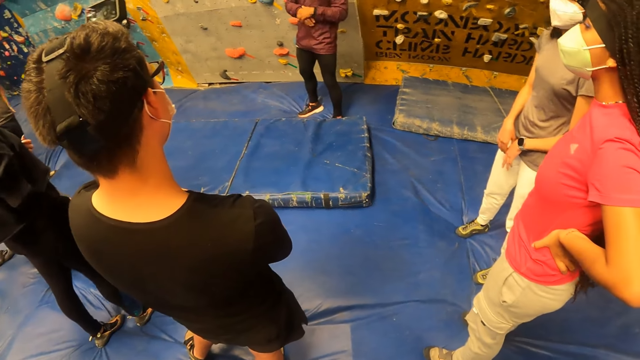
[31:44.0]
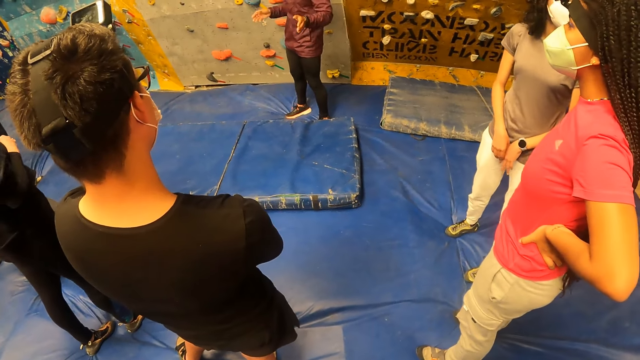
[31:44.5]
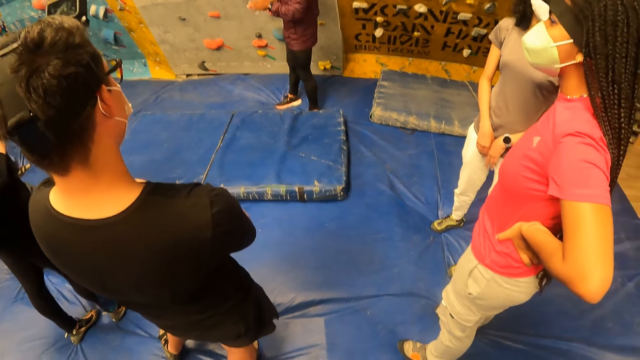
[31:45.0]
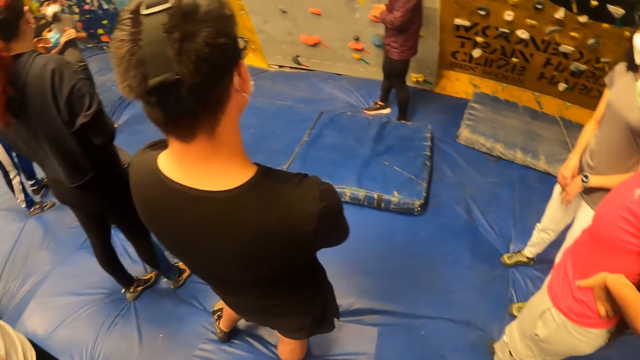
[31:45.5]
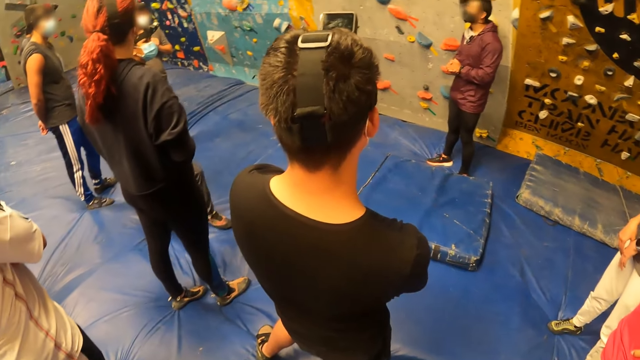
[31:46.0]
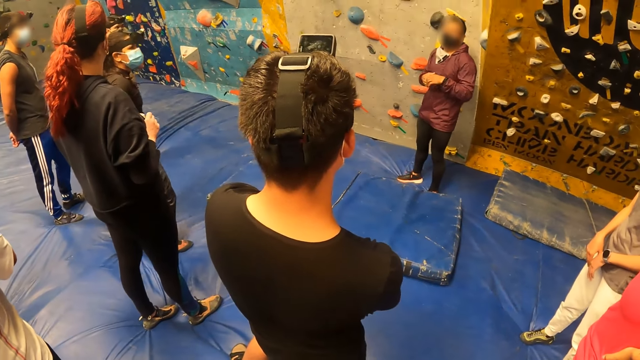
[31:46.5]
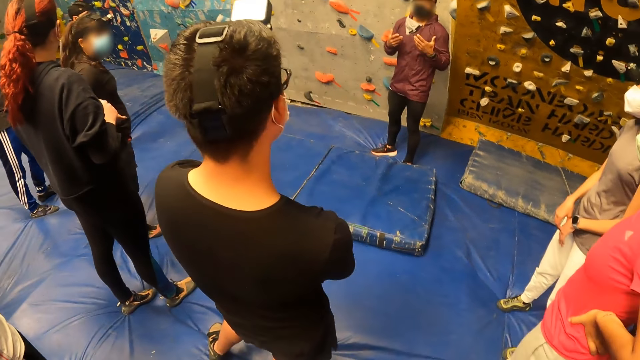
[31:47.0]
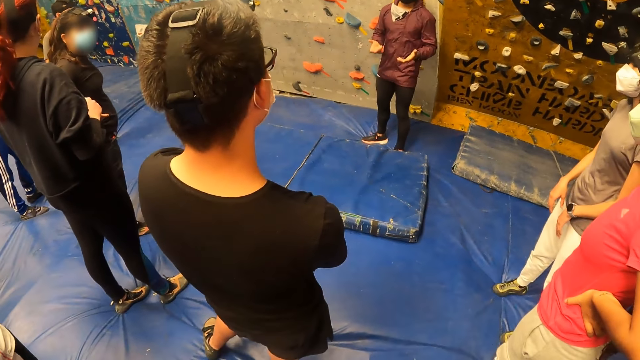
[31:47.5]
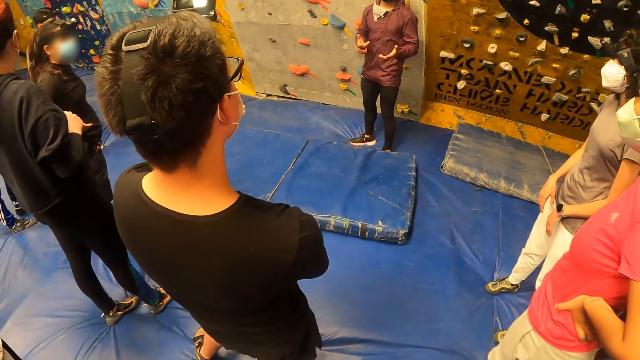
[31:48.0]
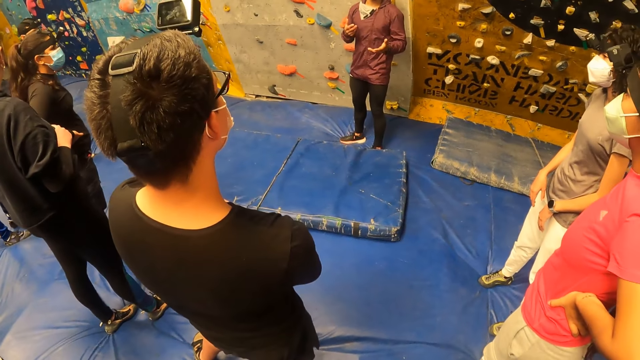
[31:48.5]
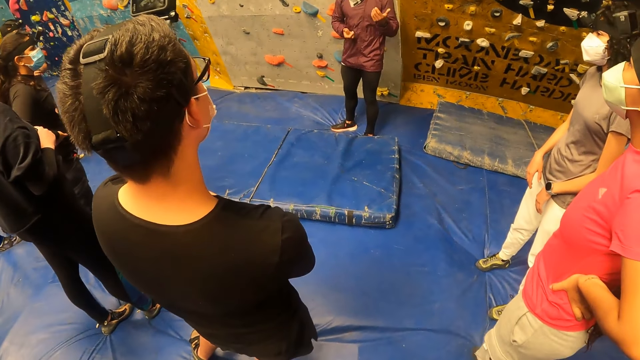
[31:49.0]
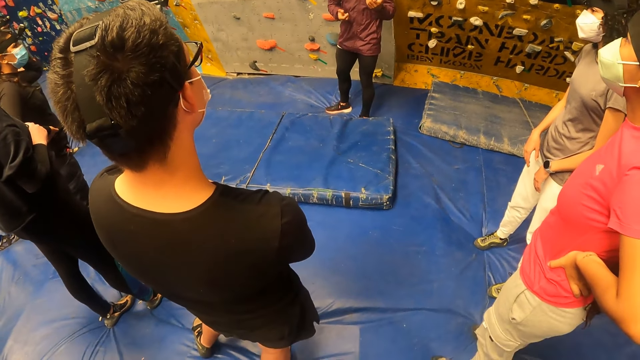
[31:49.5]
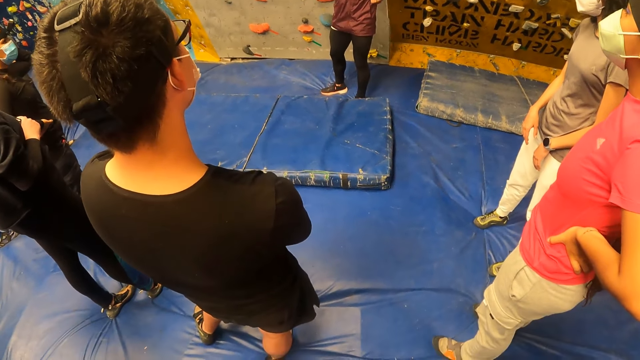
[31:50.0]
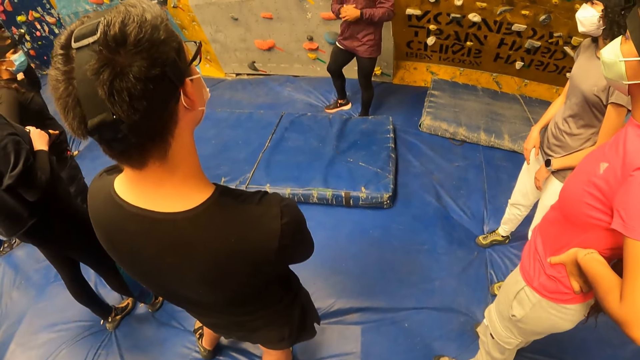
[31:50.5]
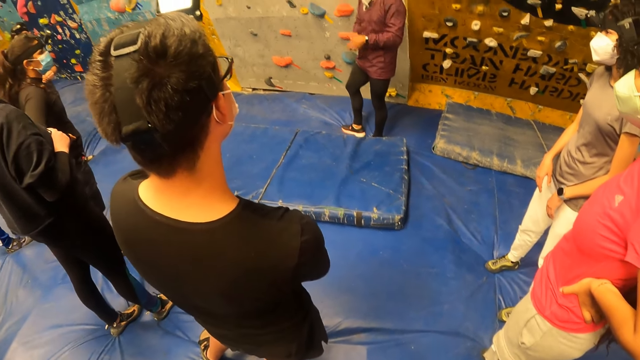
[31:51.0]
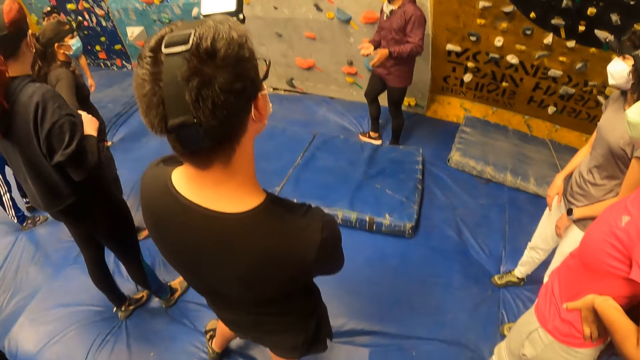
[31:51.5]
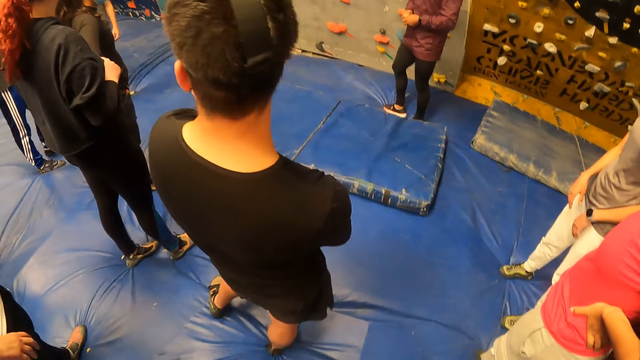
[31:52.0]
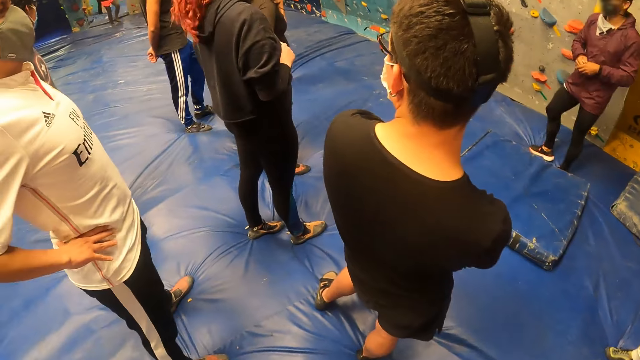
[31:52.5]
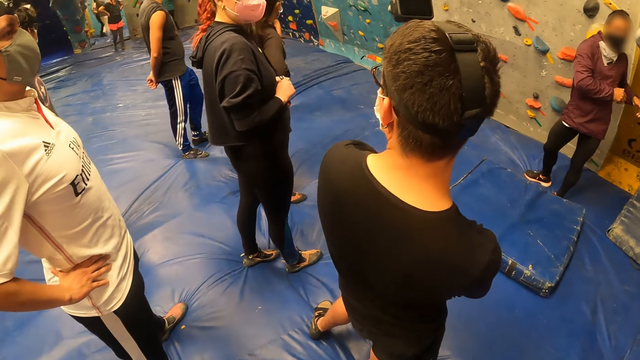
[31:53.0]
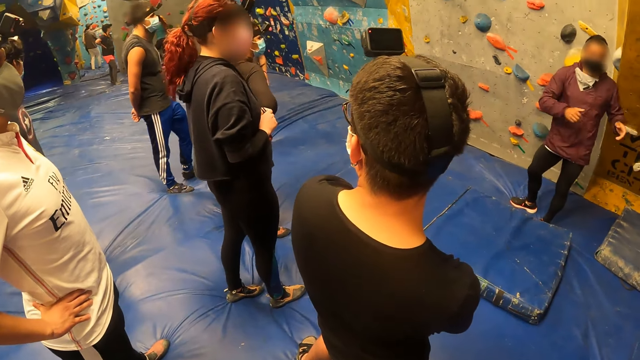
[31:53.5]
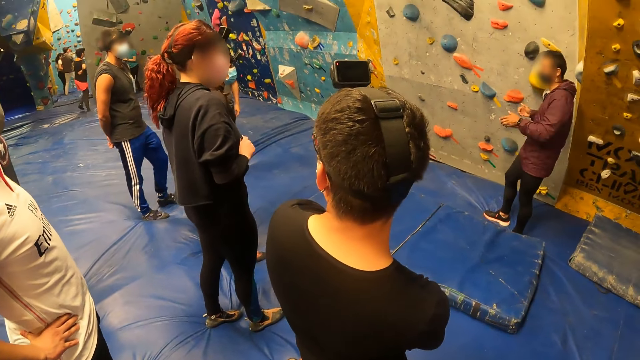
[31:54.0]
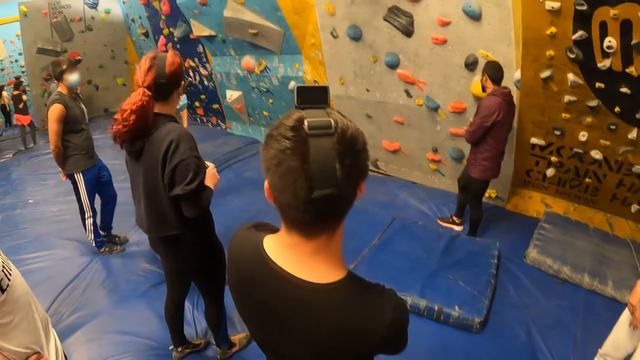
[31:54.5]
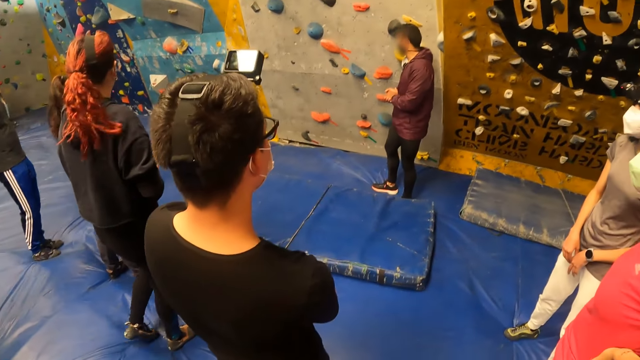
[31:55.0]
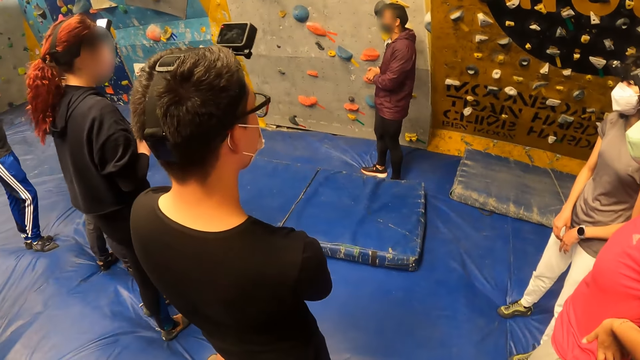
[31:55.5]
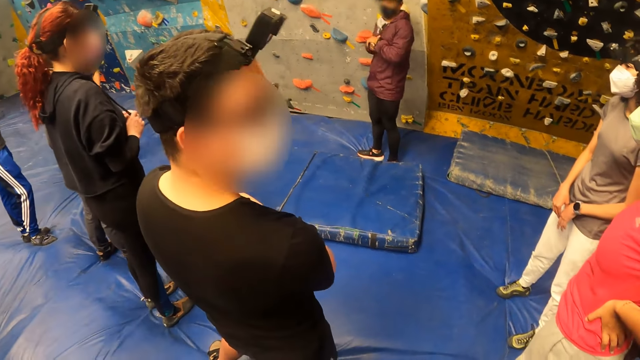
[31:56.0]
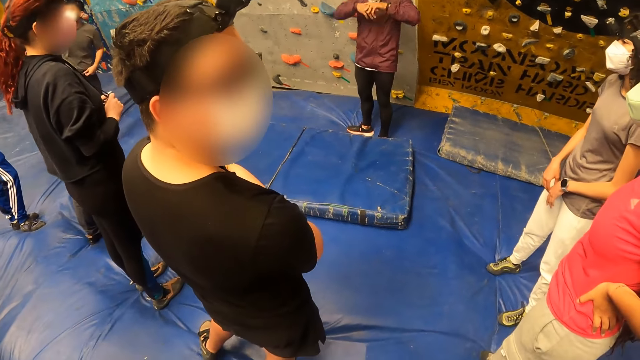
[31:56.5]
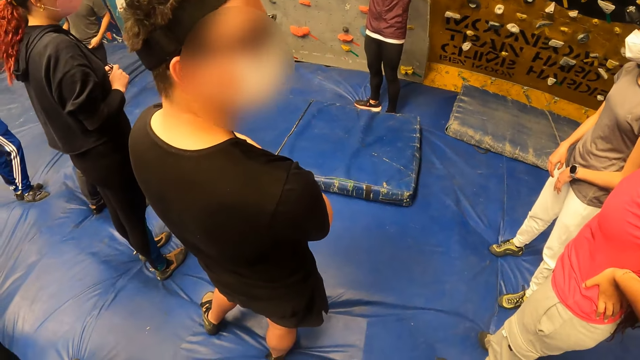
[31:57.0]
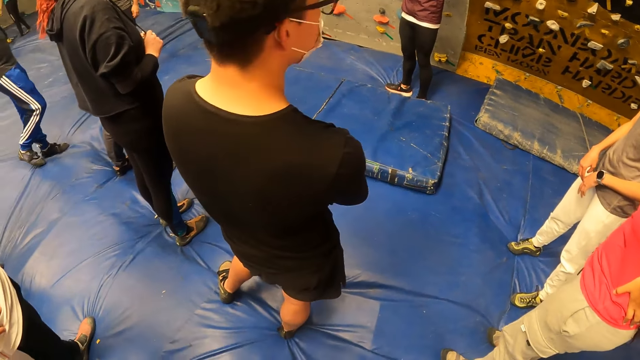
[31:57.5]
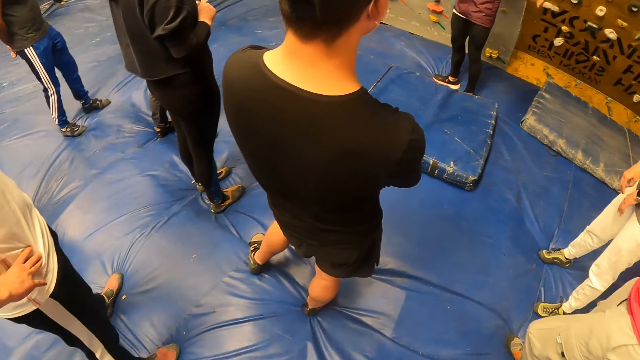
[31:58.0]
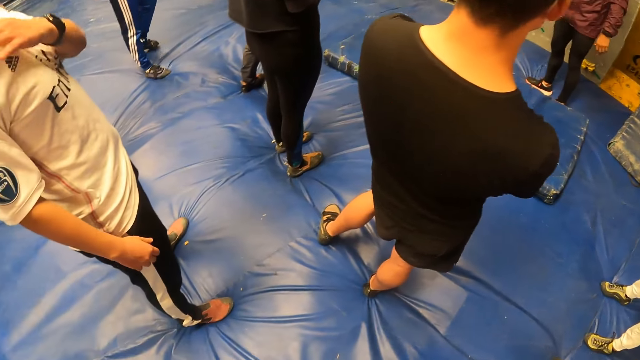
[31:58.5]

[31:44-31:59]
The man puts his left hand in his right hand and removes his left hand from his right hand. The man puts his left hand in his right hand and removes his left hand from his right hand. The man puts his left hand in his right hand and removes his left hand from his right hand. The man exercises his waist. The man removes his left hand from his right hand.

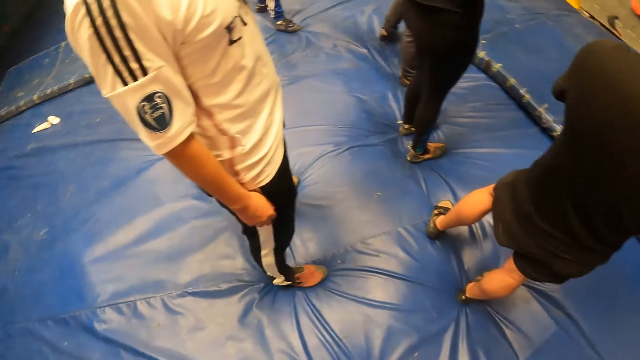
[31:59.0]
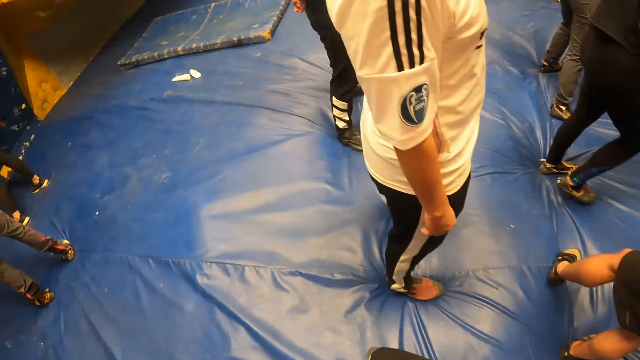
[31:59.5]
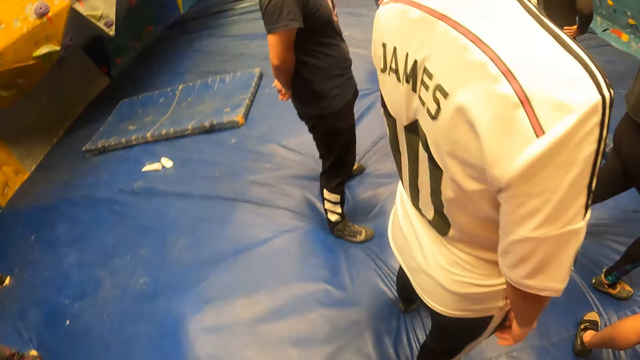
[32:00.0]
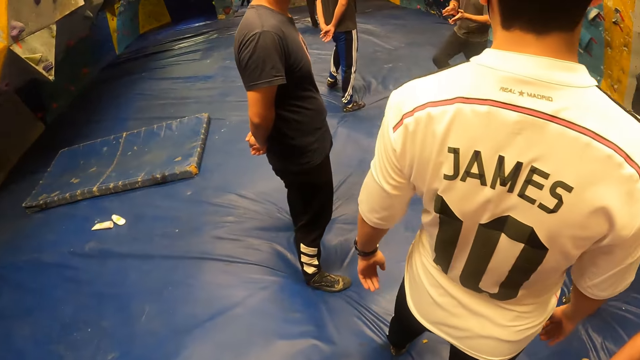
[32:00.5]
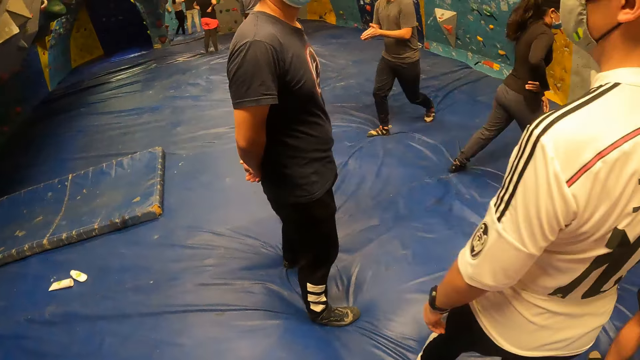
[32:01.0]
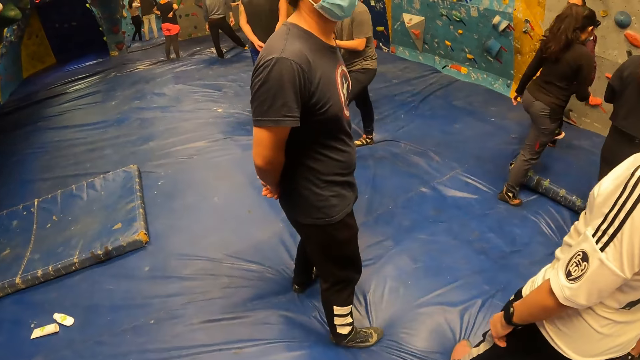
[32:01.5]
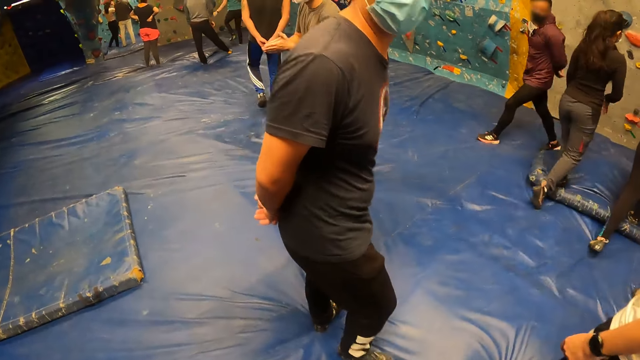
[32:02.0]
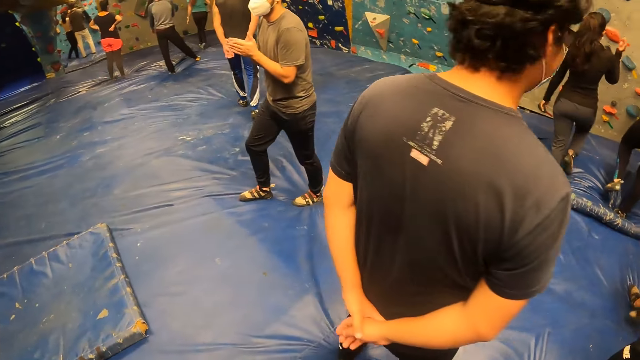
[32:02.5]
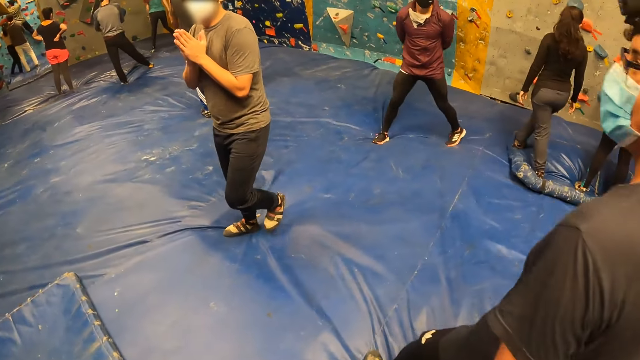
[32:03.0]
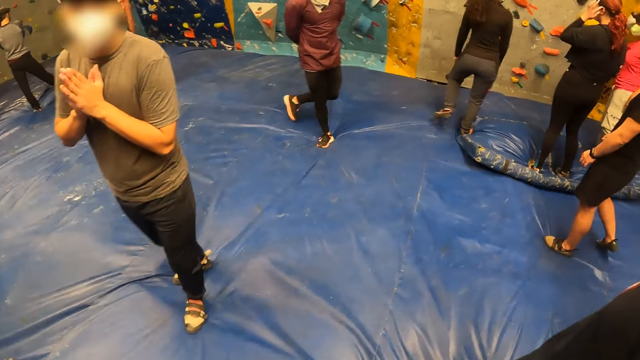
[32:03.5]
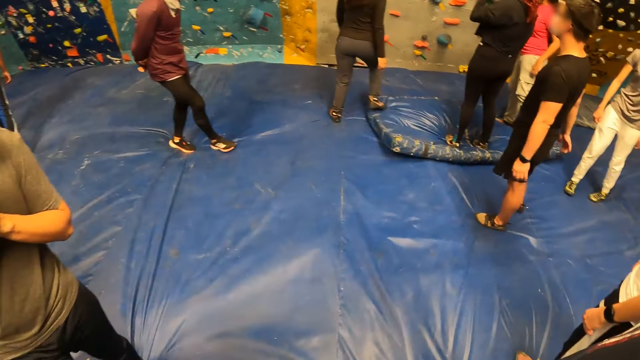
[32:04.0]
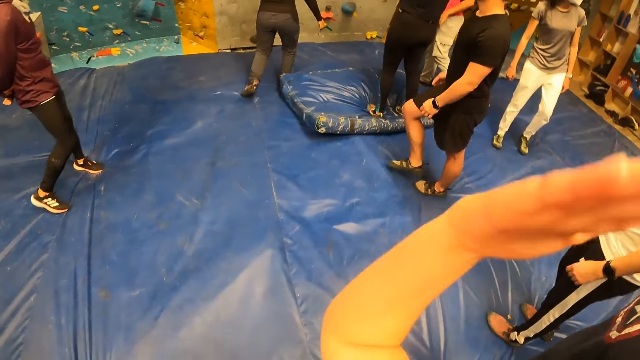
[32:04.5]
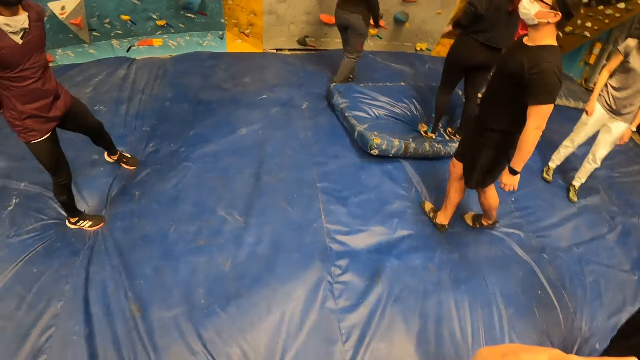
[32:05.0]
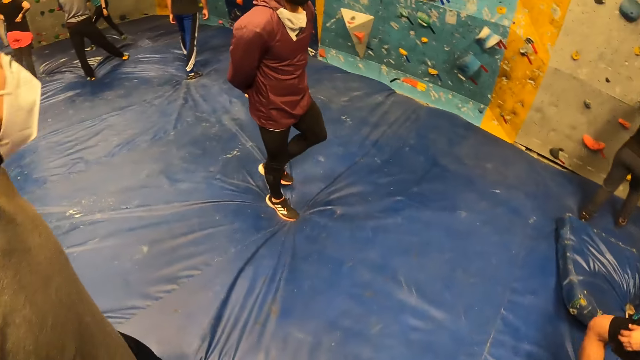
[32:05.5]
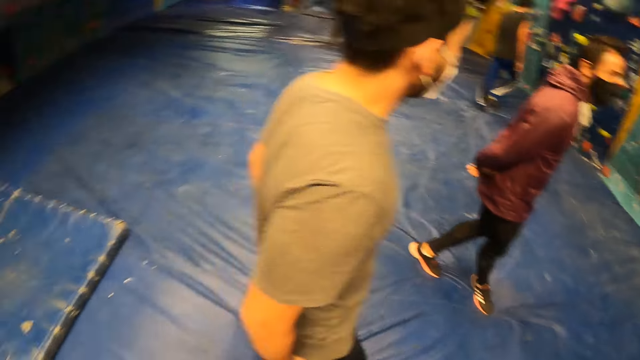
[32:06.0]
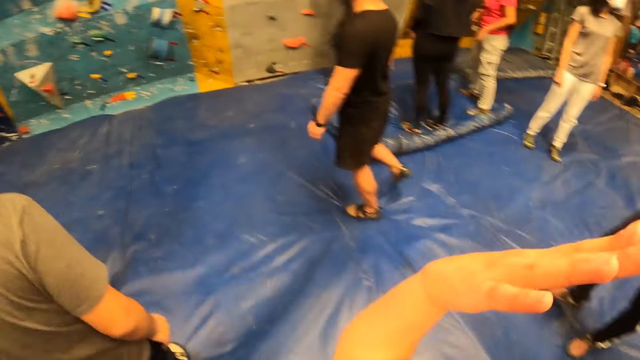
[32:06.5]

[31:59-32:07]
The camera wearer lifts her hand.
